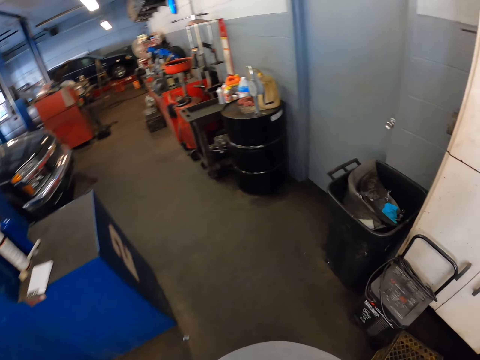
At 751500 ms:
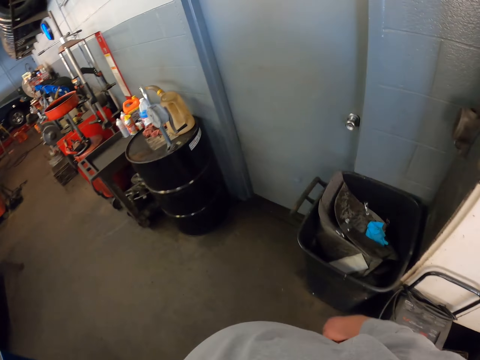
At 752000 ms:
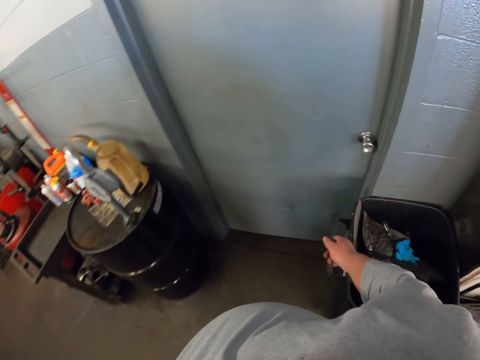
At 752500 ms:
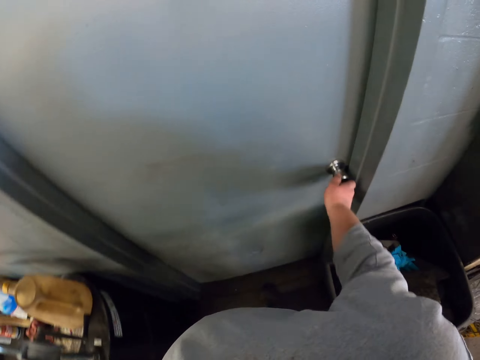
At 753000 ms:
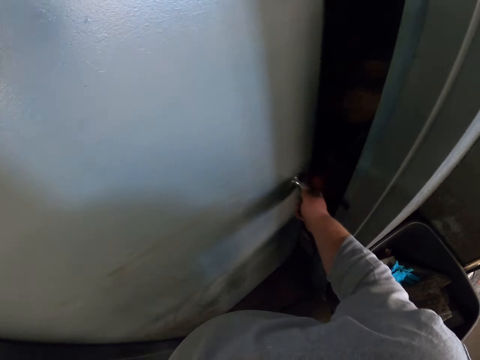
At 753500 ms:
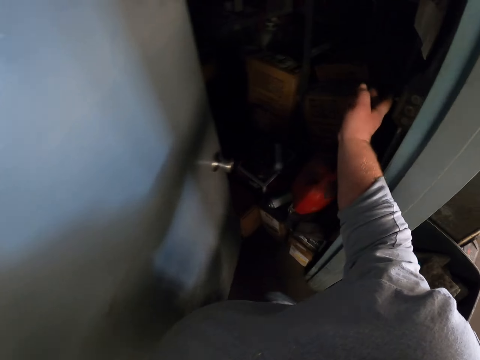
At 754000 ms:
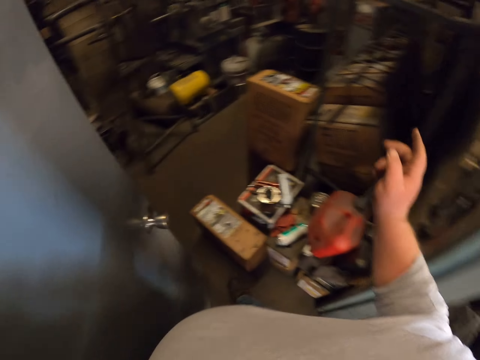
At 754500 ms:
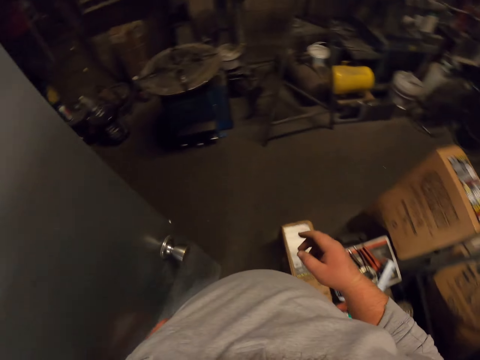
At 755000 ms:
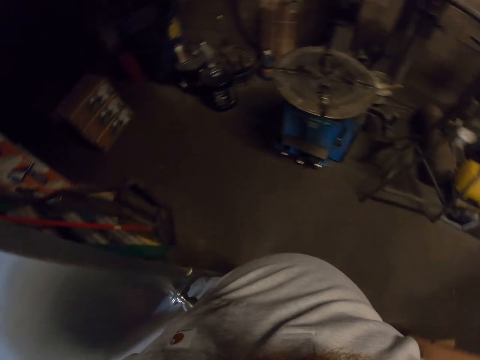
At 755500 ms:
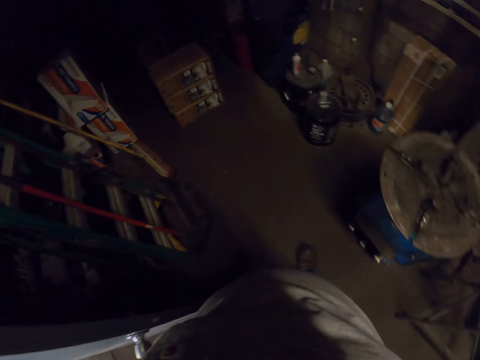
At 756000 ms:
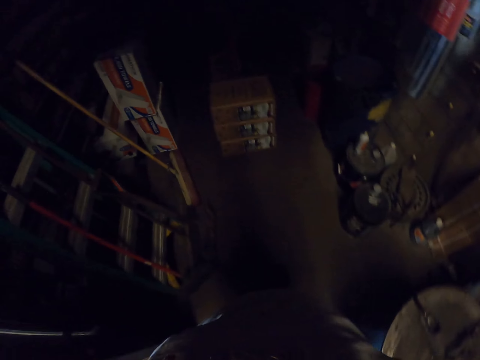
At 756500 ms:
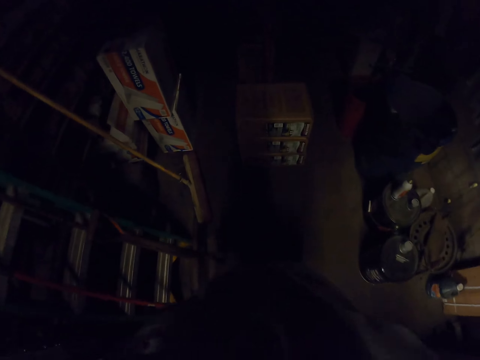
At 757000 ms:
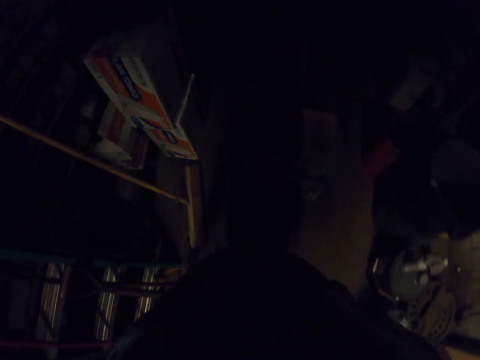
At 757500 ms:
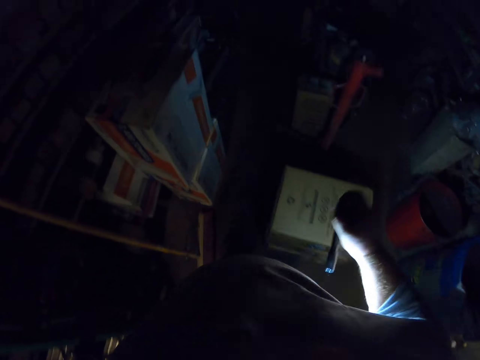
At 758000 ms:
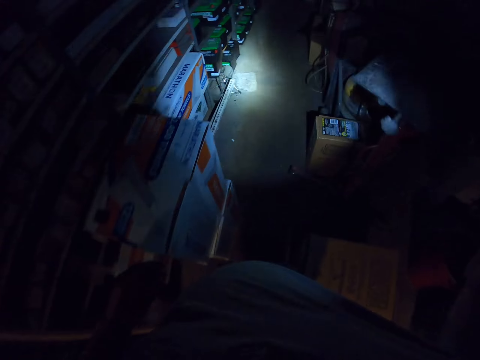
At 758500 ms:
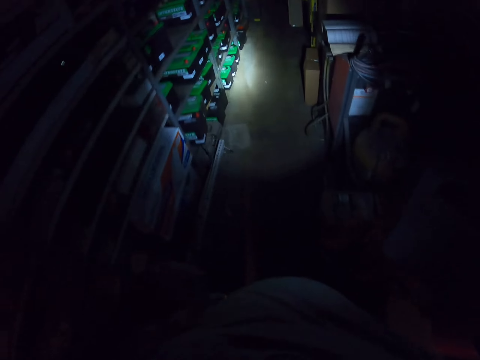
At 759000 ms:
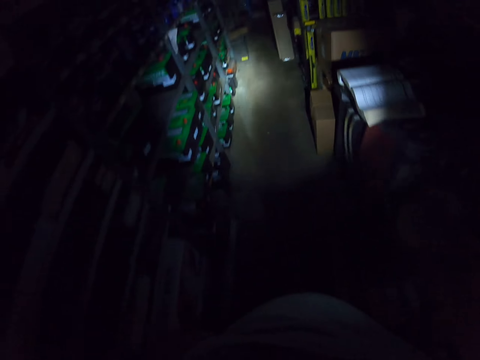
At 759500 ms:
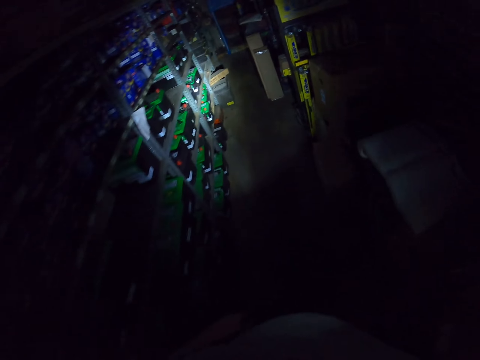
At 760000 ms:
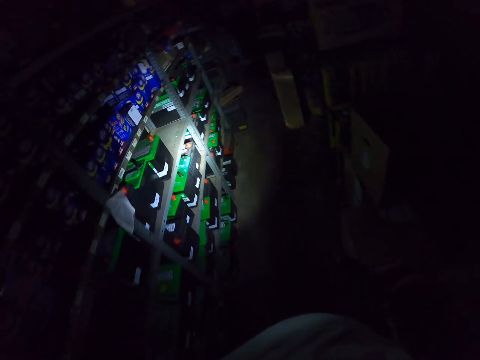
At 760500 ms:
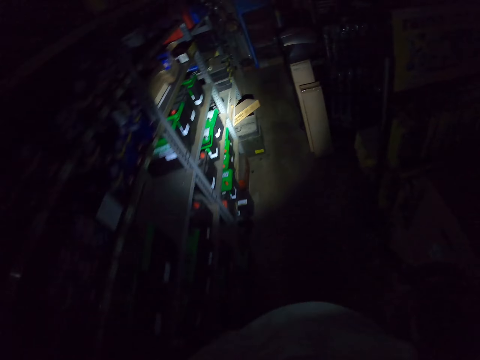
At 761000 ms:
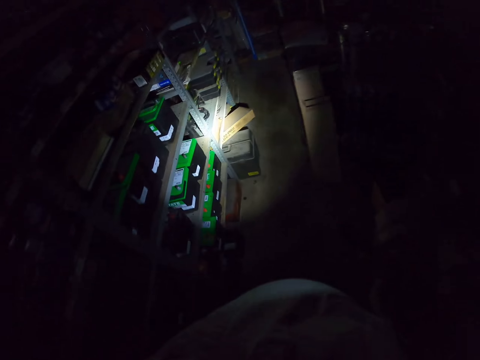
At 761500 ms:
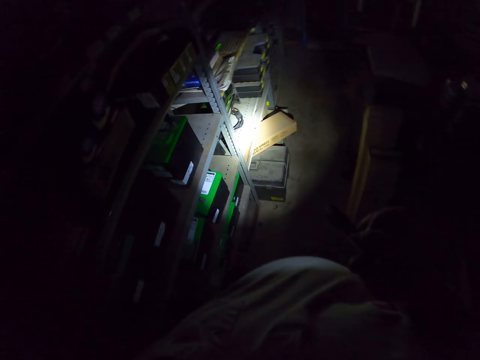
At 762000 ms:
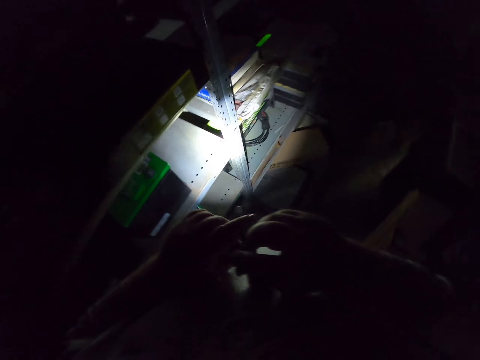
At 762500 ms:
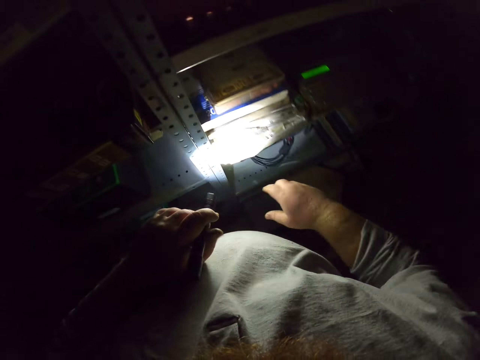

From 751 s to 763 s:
The camera wearer opens the door. They turn on the lights. They walk in a room. They switch on the light. They walk around the store.

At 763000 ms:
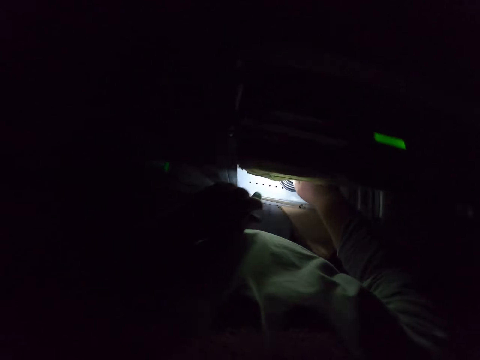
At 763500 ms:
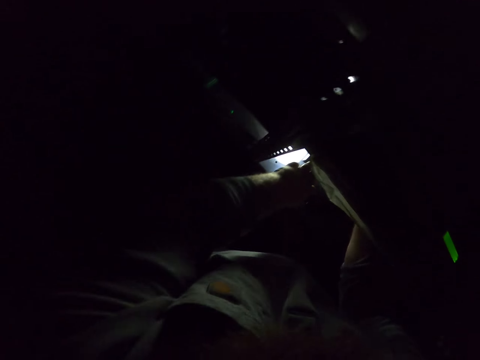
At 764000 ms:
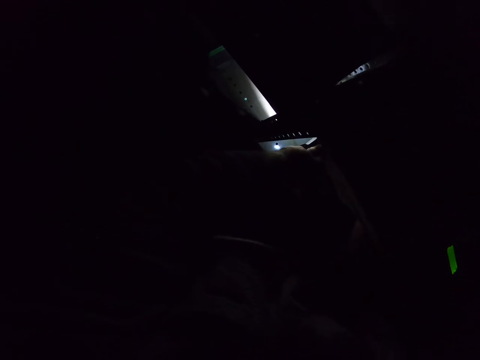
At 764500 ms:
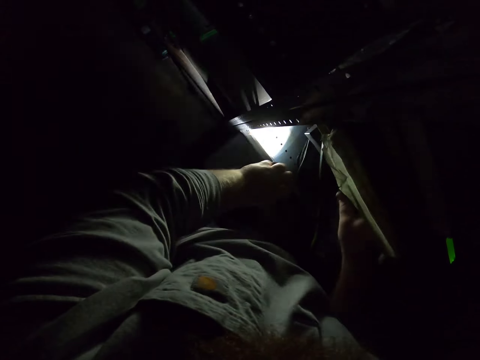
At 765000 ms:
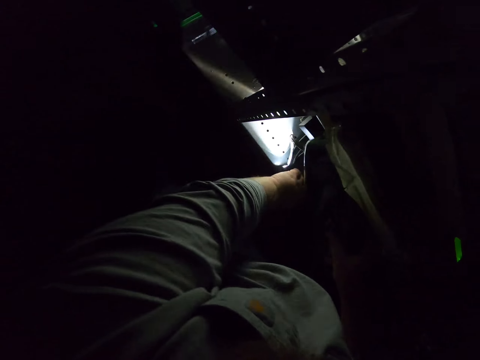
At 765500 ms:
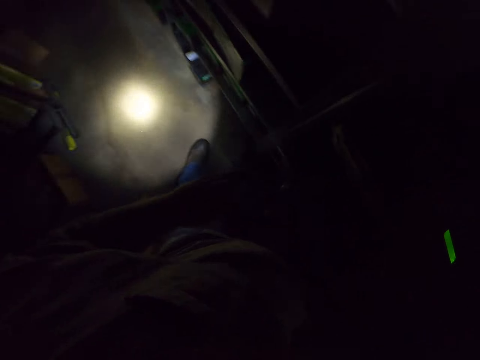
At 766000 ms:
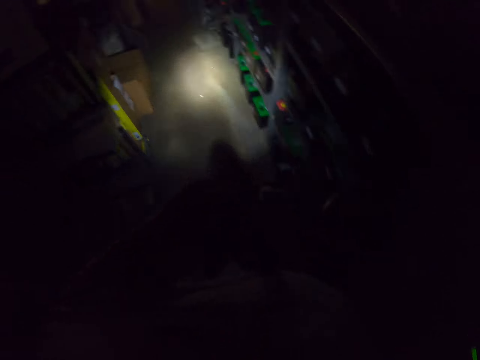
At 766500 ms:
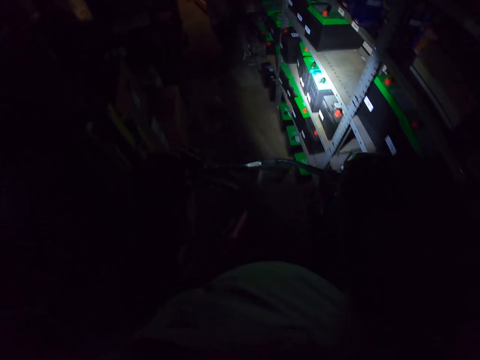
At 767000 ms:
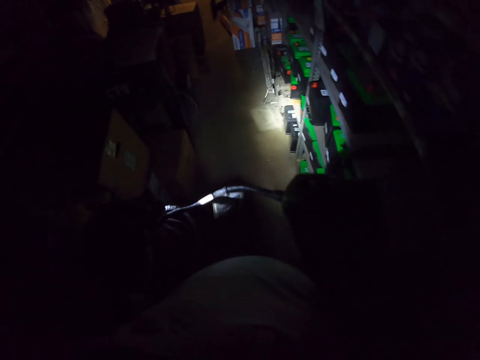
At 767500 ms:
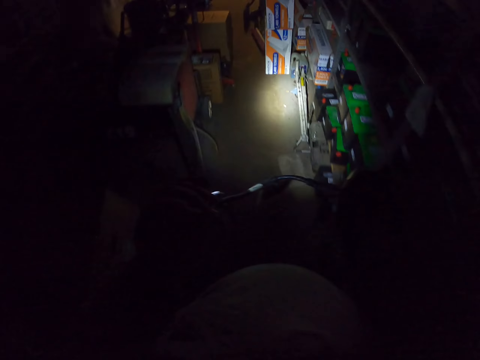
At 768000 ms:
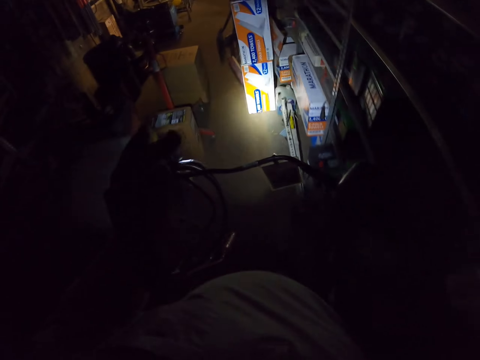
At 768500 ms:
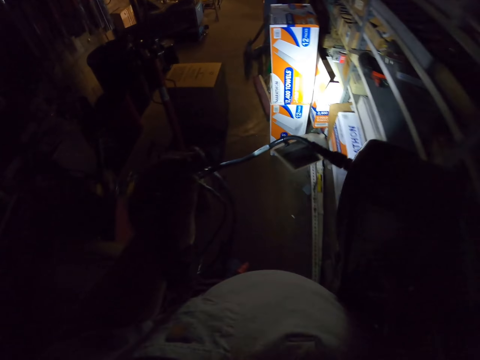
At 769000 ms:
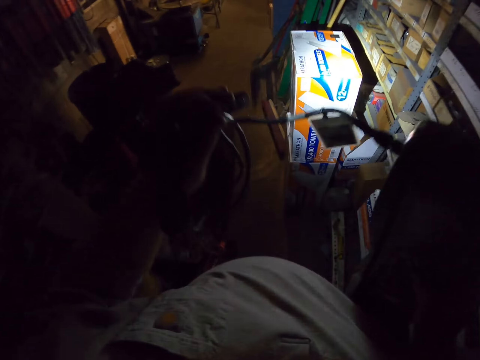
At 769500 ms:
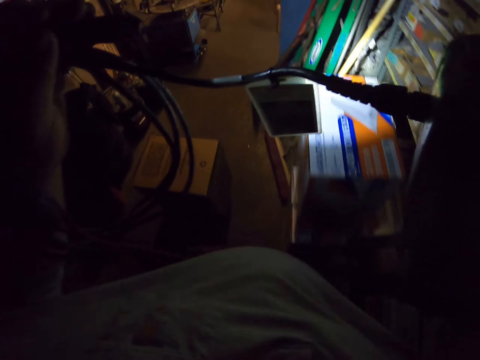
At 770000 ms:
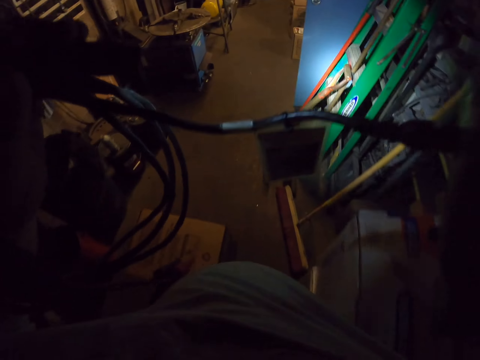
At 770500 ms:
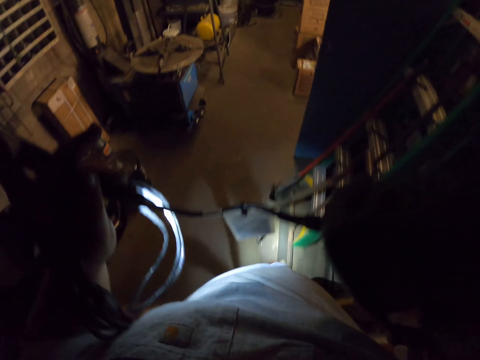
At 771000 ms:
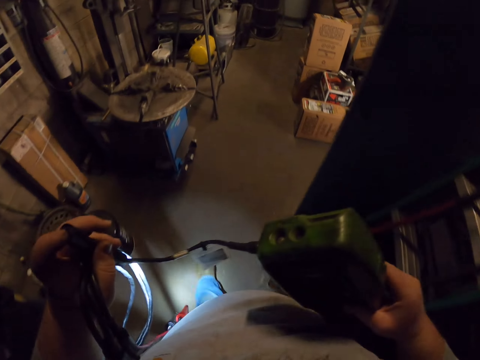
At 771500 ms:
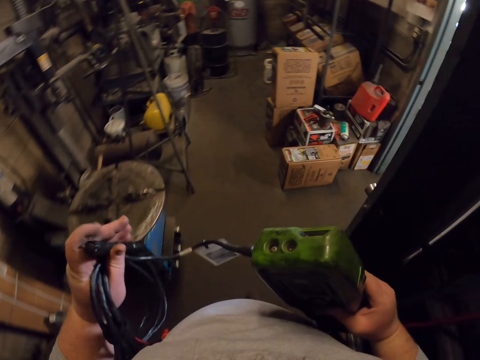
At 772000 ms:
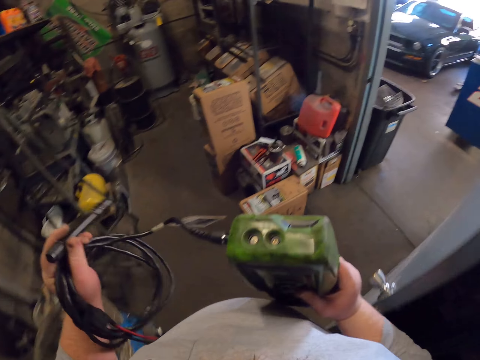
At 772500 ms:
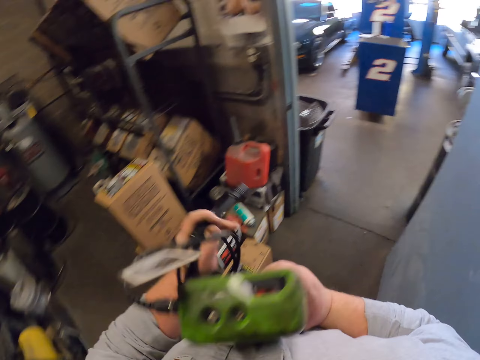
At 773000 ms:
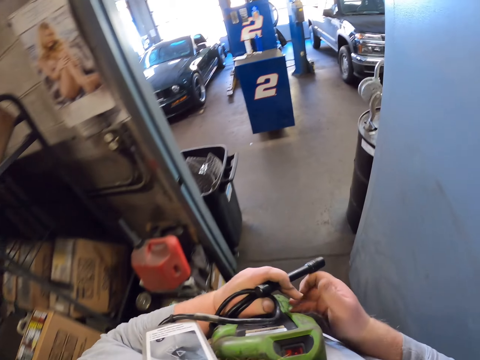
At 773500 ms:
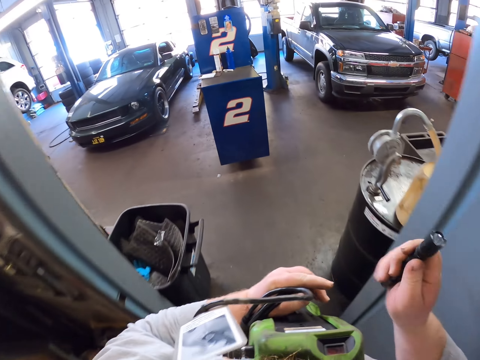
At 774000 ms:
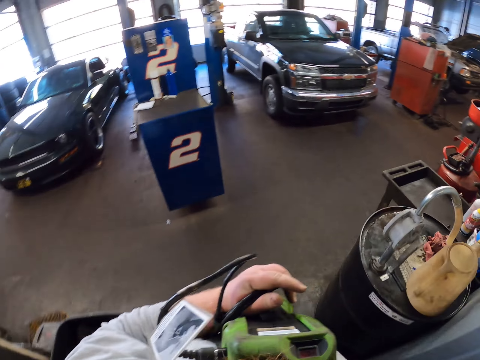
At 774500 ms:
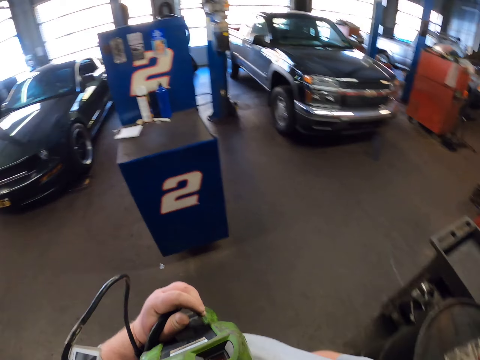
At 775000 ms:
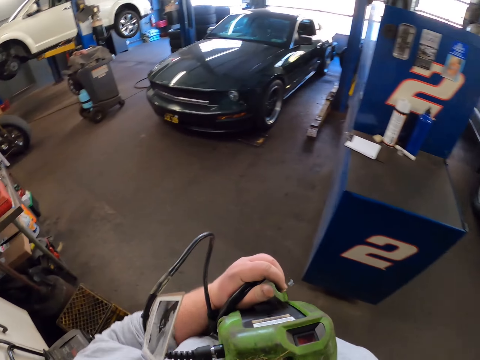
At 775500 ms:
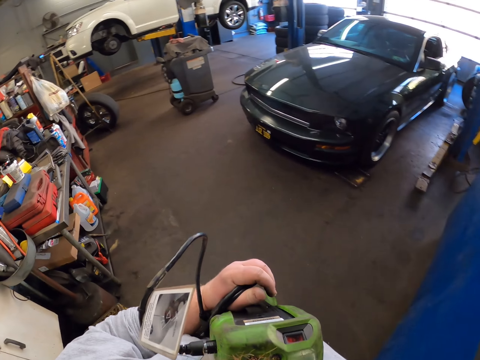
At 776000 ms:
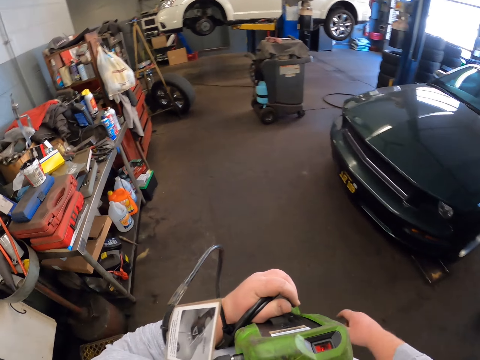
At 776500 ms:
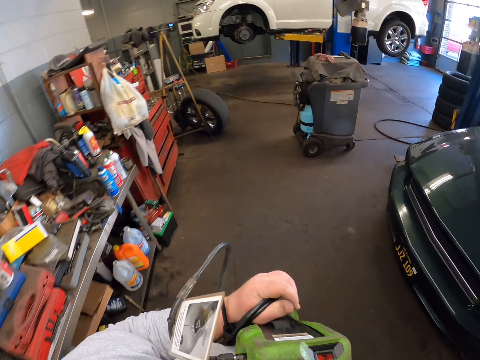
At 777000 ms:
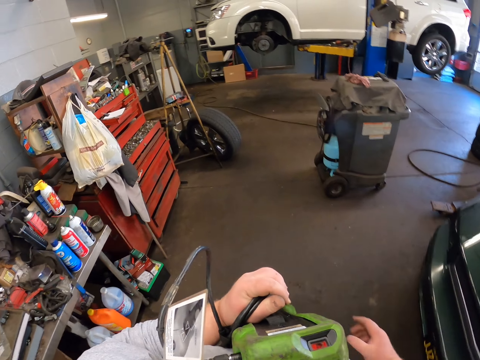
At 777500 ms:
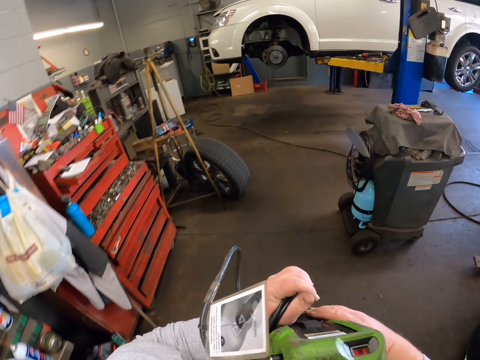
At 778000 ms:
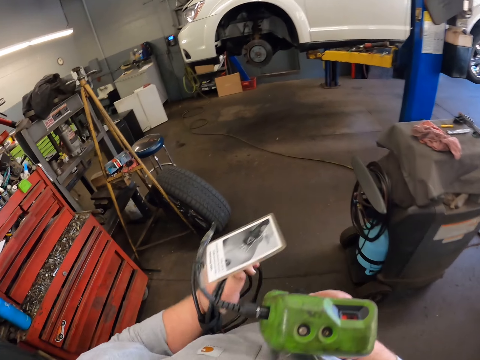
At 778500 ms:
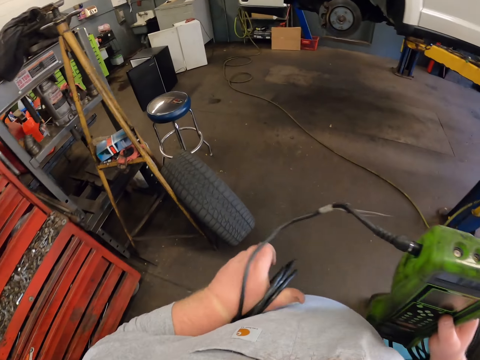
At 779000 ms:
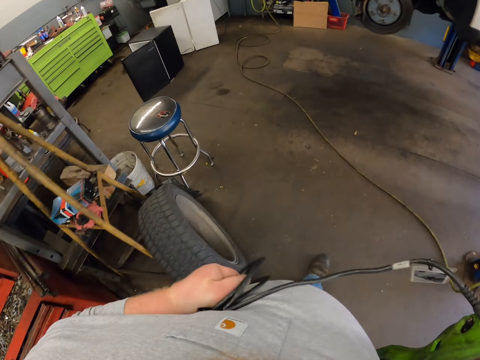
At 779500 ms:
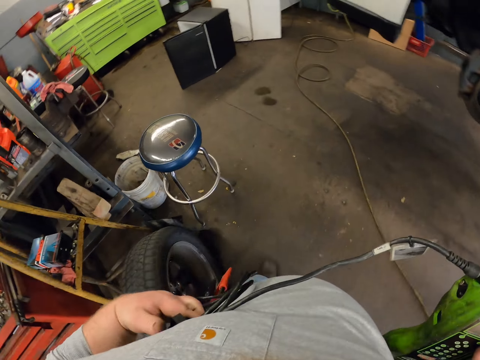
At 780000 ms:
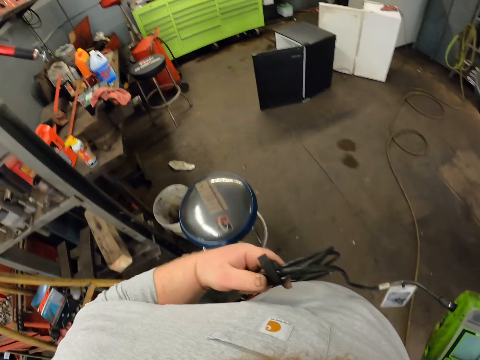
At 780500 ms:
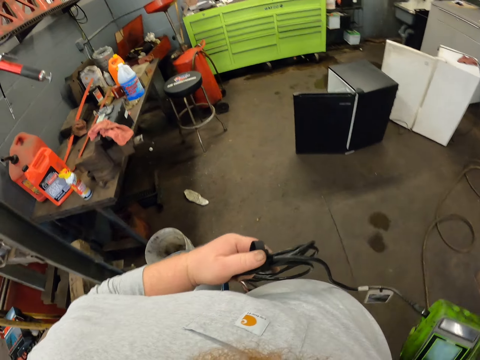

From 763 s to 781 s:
The camera wearer touches the shelf in a room. They pick up a tester device on the shelf. They walk out of the store. They touch the wire. They walk in a room. They touch the torch. They move towards the car. They touch something.
